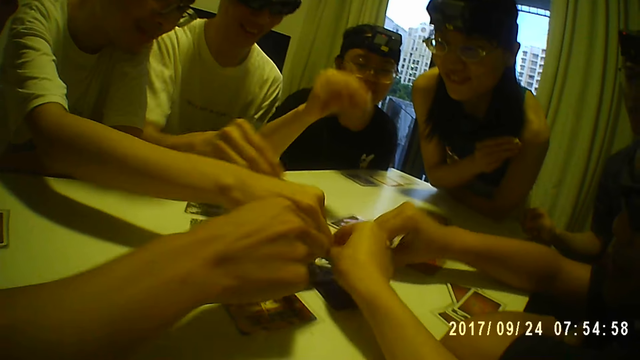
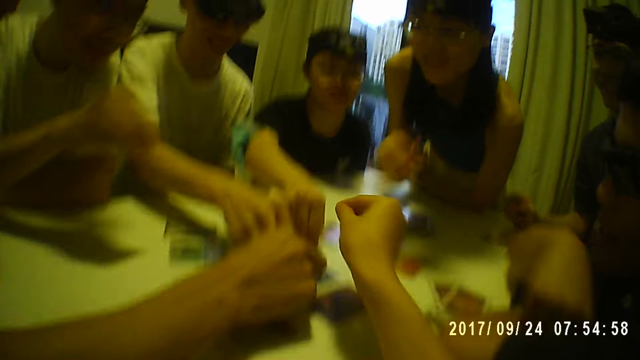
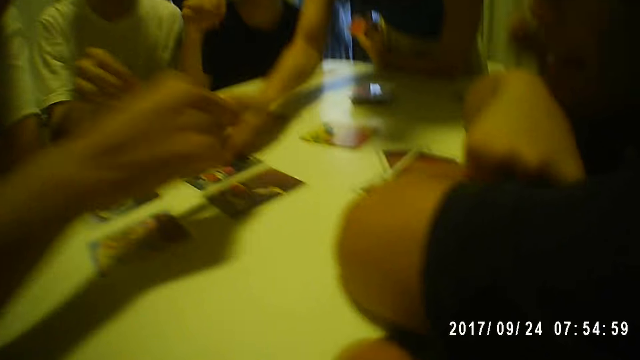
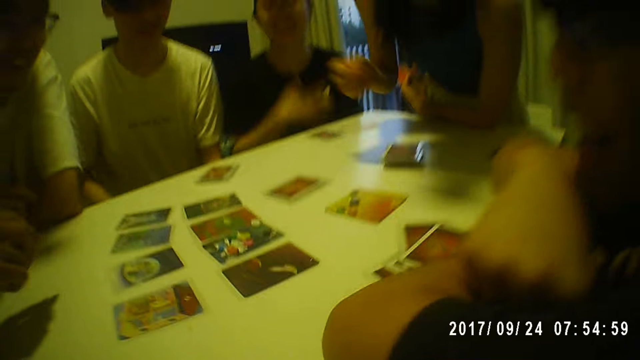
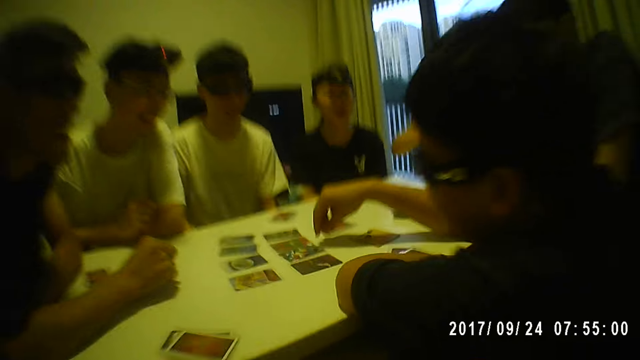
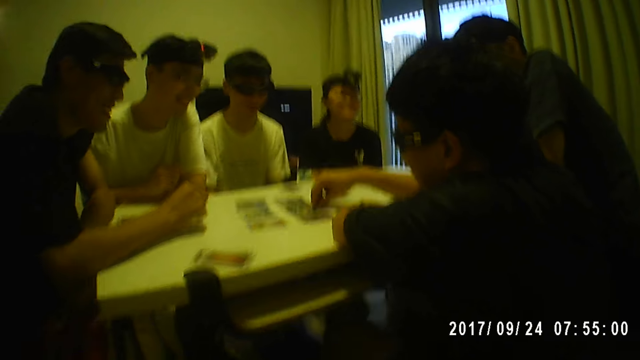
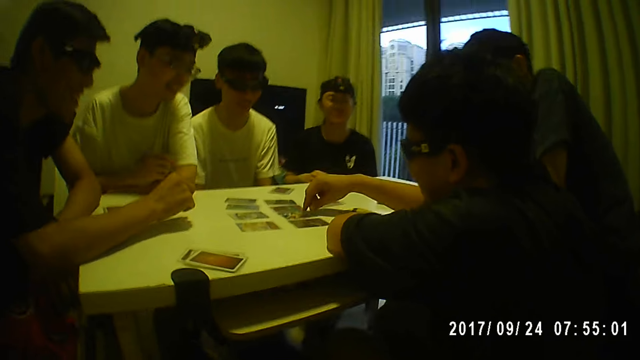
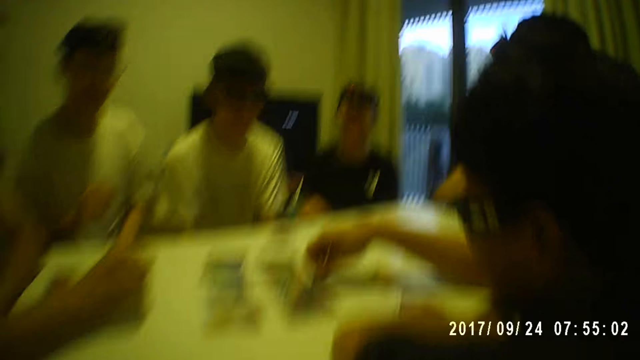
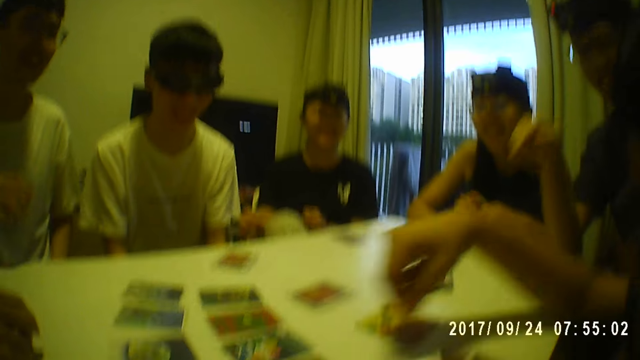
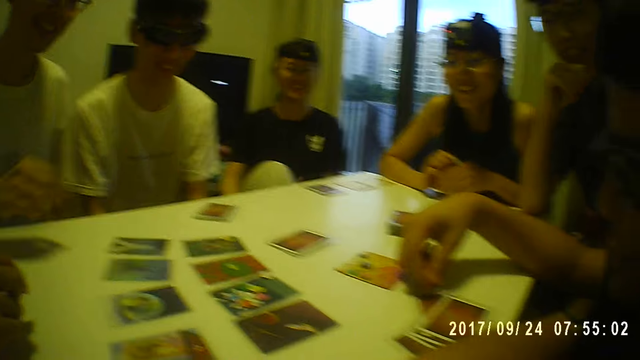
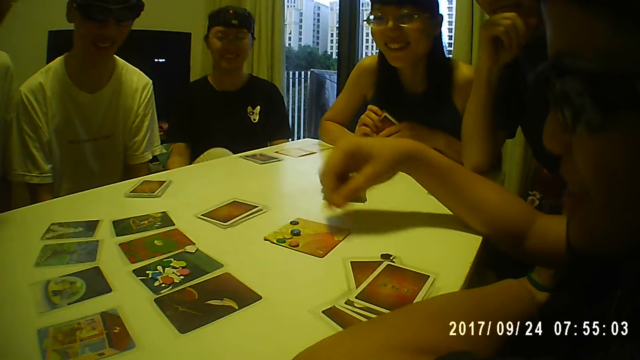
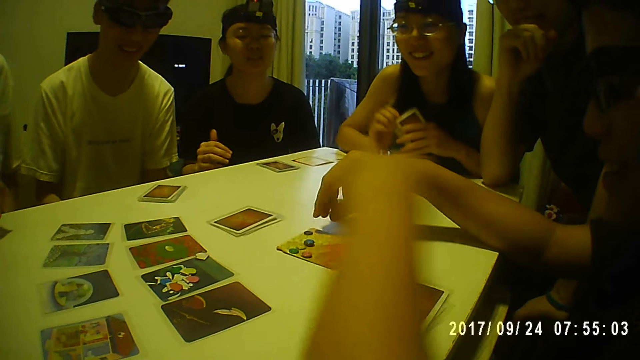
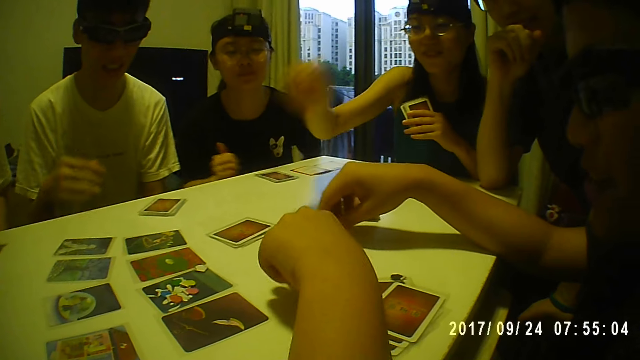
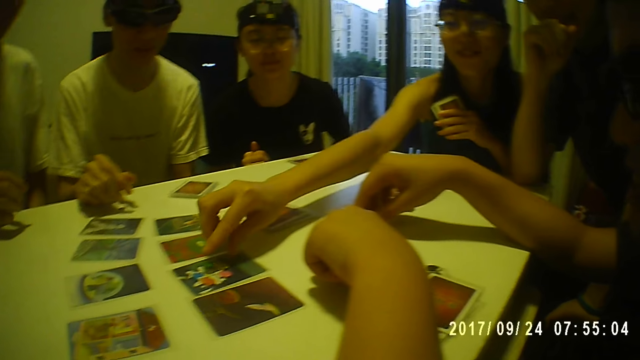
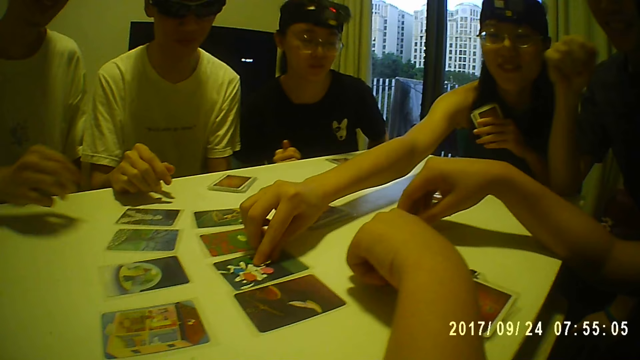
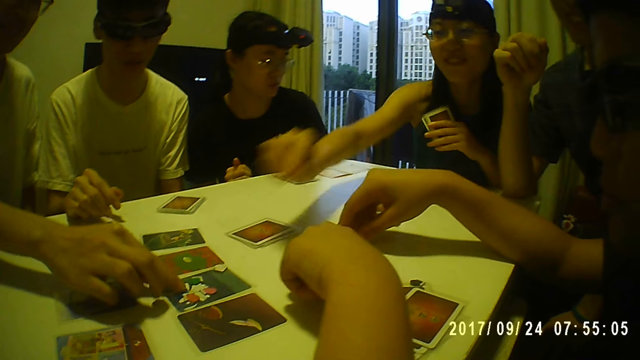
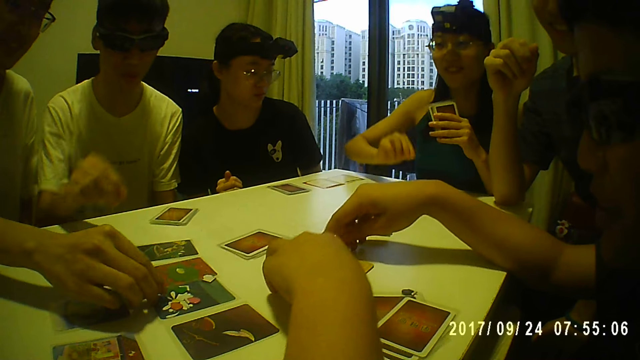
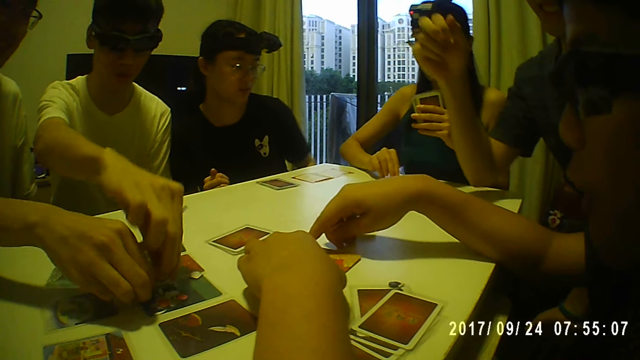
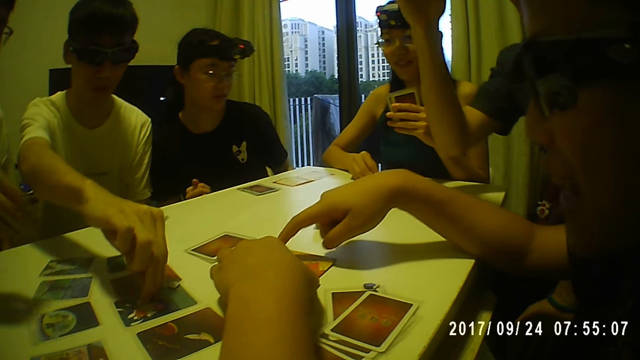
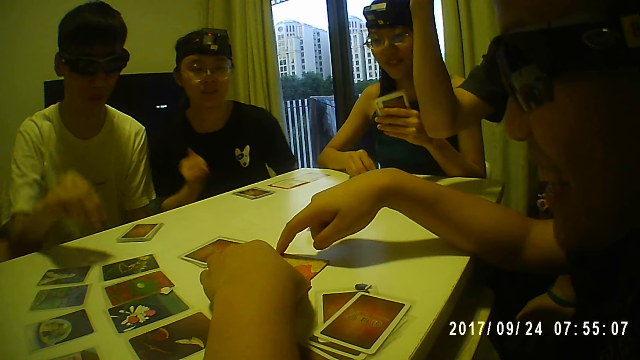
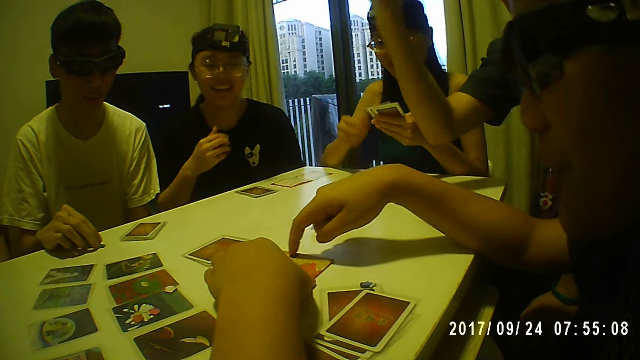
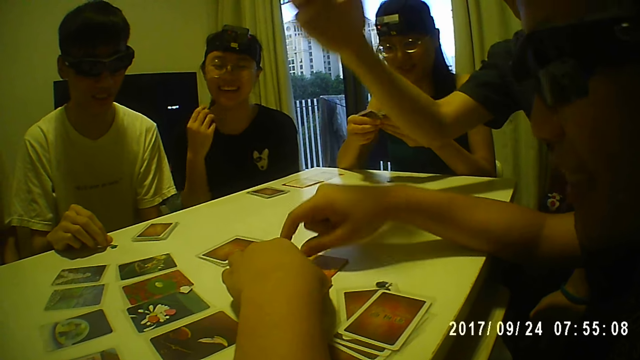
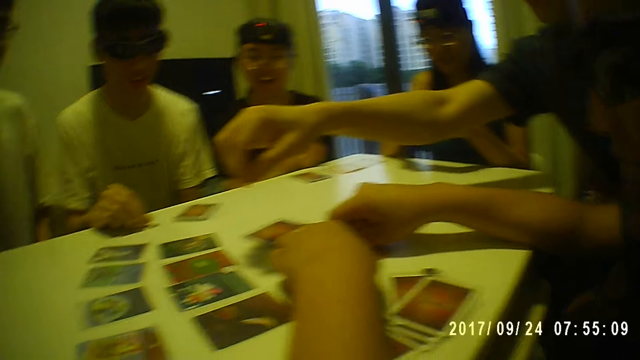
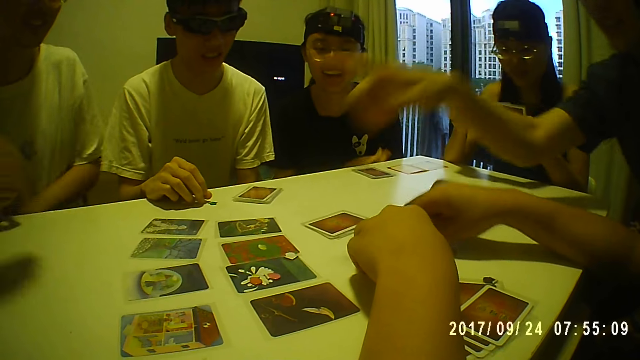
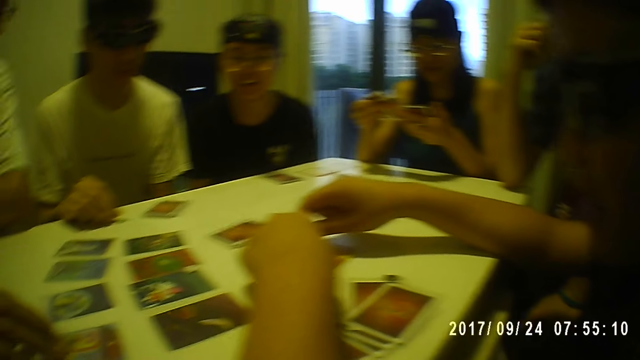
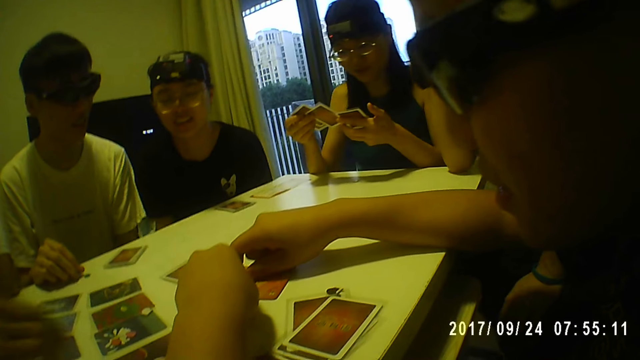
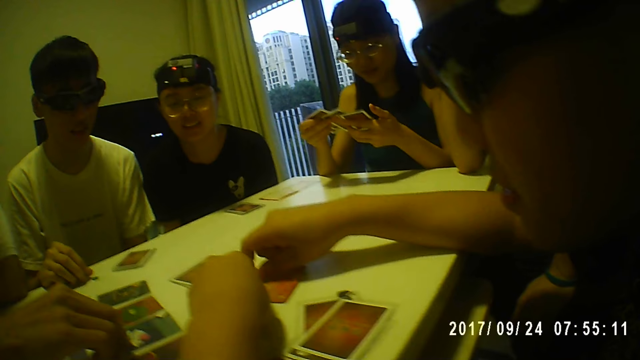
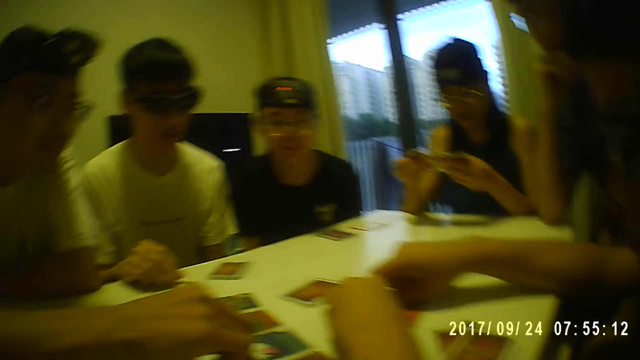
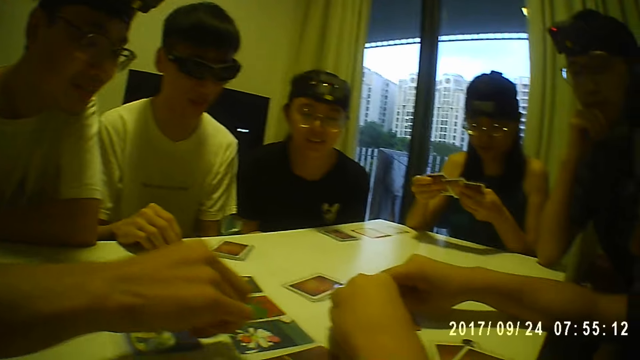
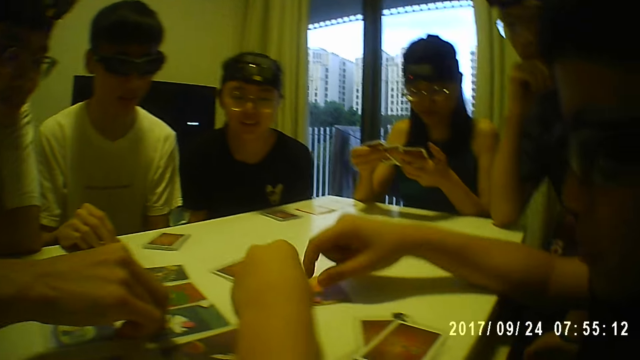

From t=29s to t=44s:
A man drops a card piece on the table with his right hand. Another man drops a card piece on the table with his right hand. Another man drops a card piece on the table with his right hand. Another man drops a card piece on the table with his right hand. The camera wearer drops a card piece on the table with her right hand. A woman drops a card piece on the table with her right hand. Another woman drops a card piece on the table with her right hand. The first man takes a card piece on the table with his right hand. A person touches the card with his right hand. The first man touches the card piece on the table with both hands. The other woman takes a card piece on the table with her right hand. The second man takes a card piece on the table with his right hand. The fourth man takes a card piece on the table with his right hand. A person holds the cards. Another man points at a card on the table with his right hand. The third man touches a card on the table with his right hand. He touches a card on the table with his right hand again.

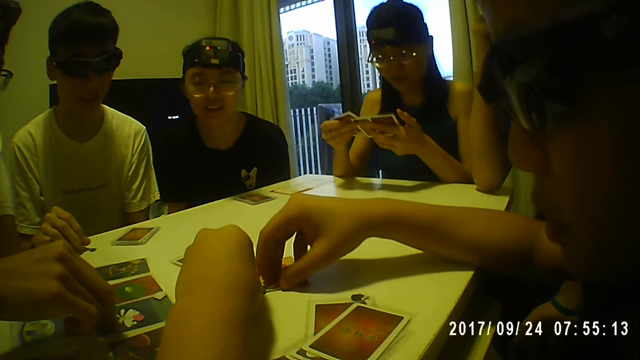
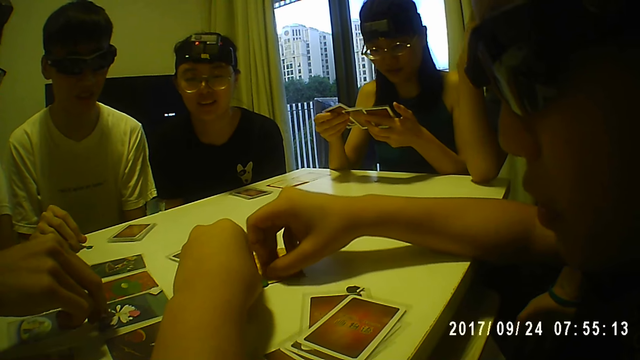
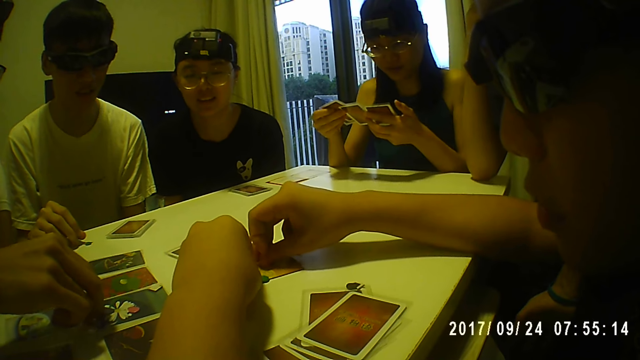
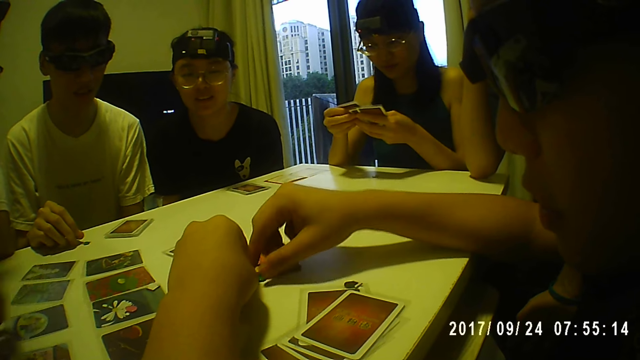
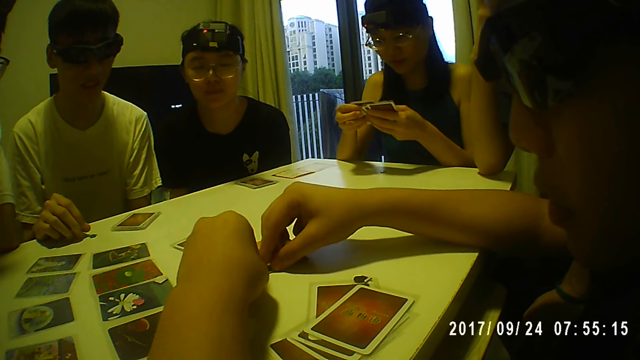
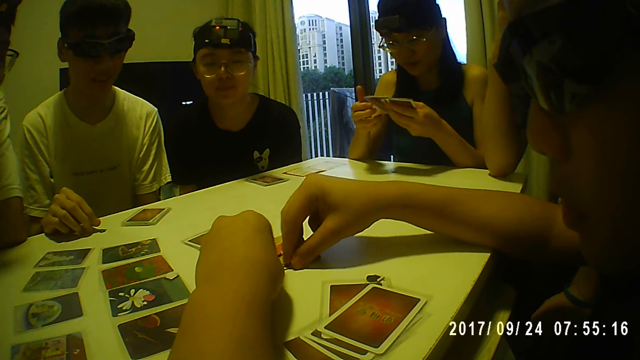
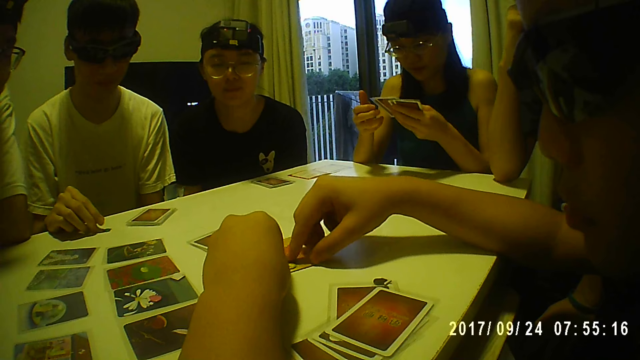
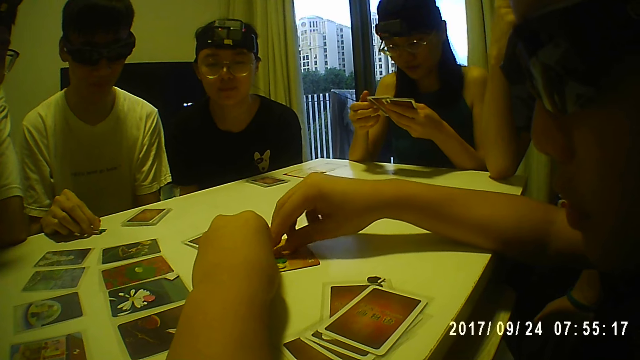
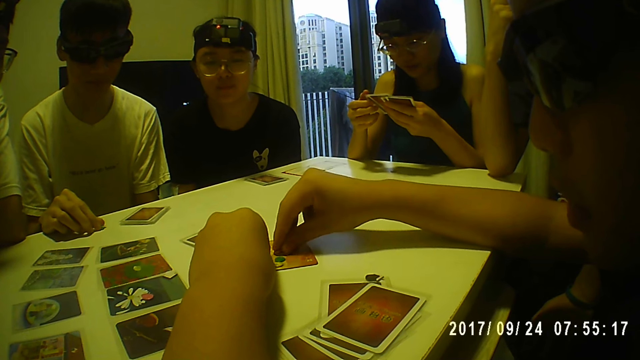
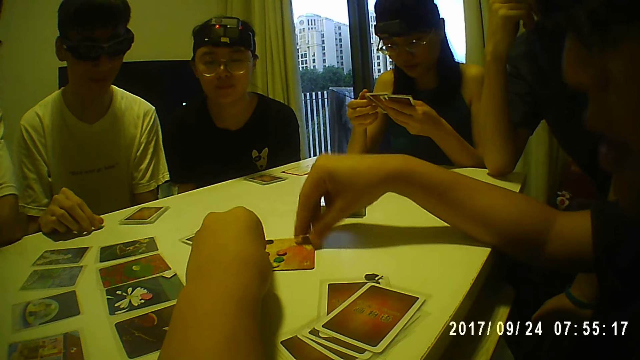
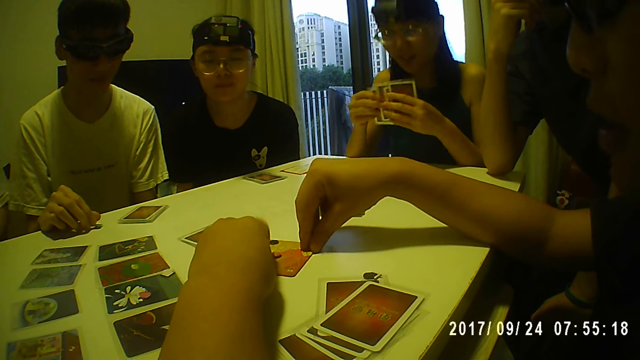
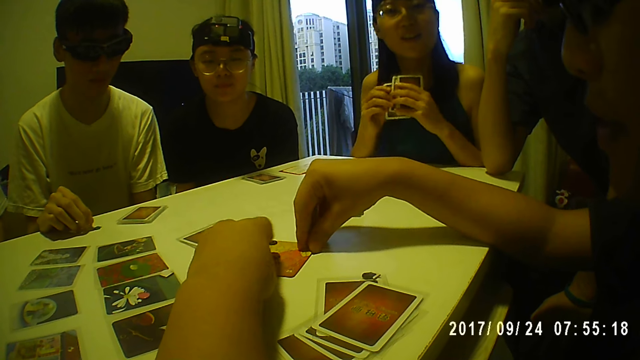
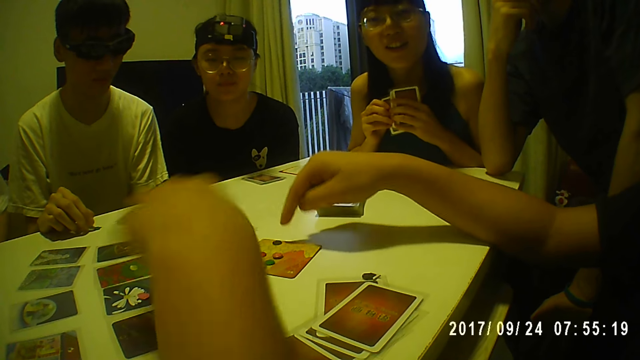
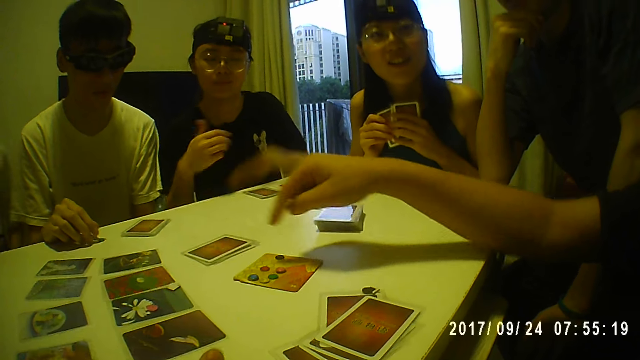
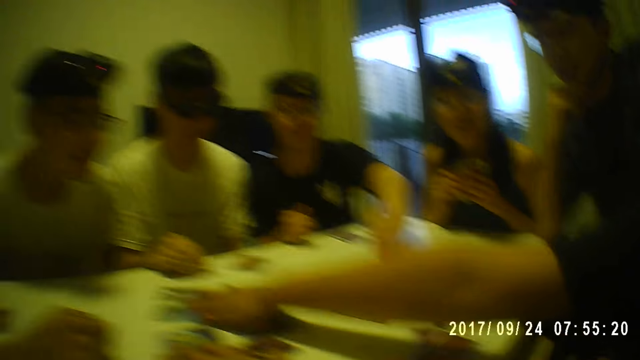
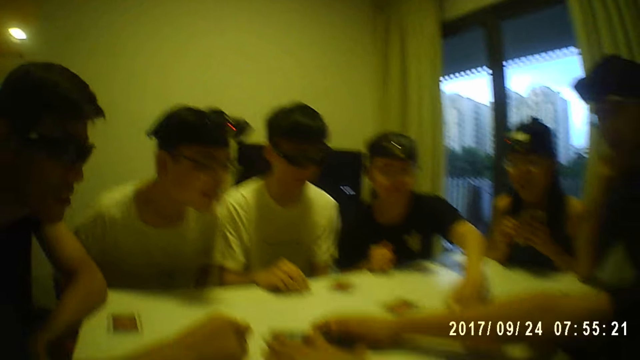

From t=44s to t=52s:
A person holds the playing cards with both hands.
